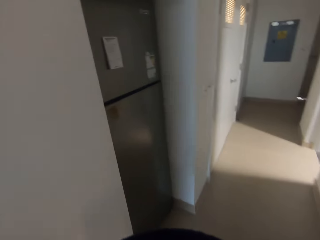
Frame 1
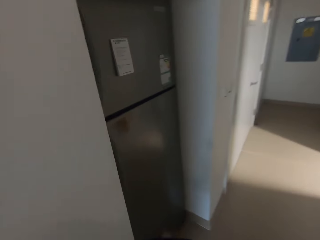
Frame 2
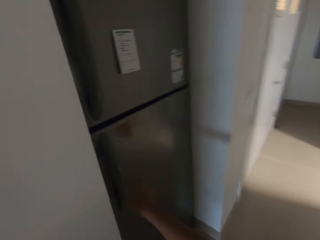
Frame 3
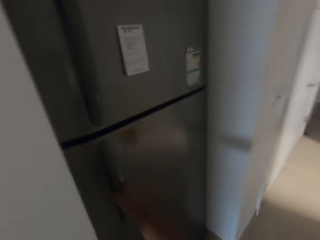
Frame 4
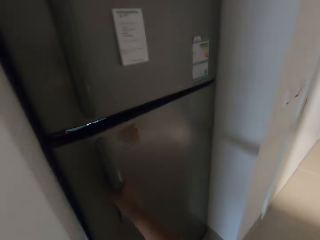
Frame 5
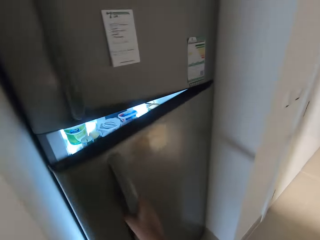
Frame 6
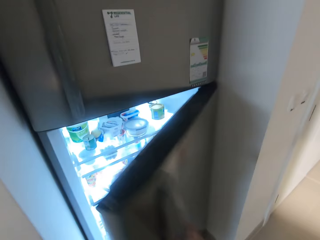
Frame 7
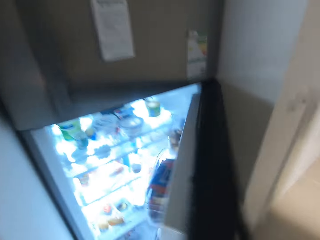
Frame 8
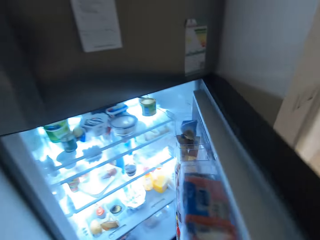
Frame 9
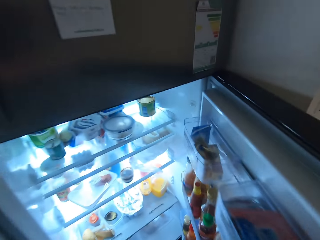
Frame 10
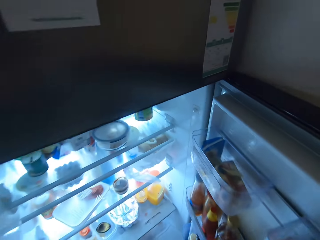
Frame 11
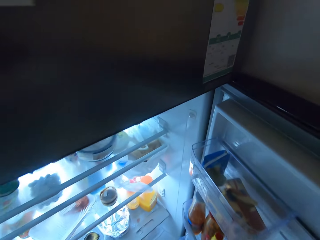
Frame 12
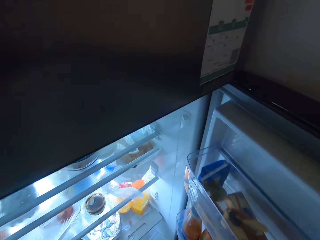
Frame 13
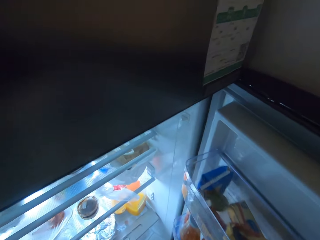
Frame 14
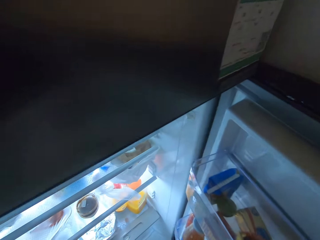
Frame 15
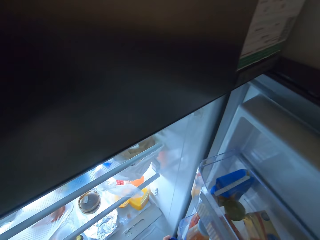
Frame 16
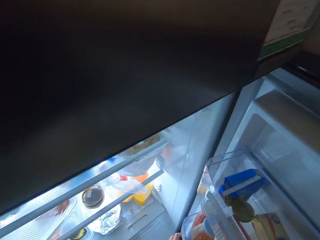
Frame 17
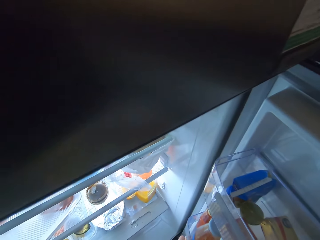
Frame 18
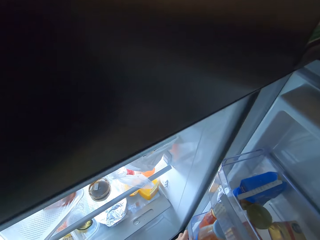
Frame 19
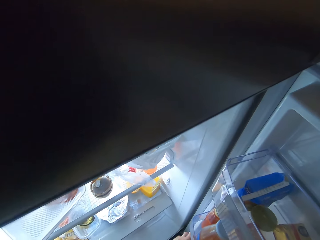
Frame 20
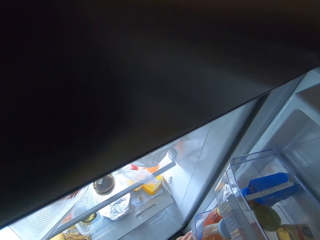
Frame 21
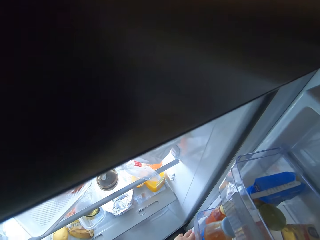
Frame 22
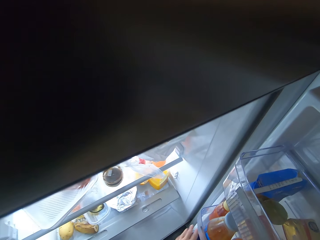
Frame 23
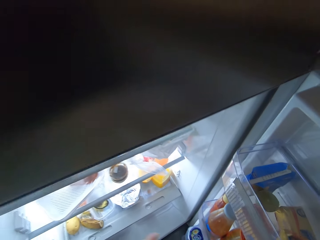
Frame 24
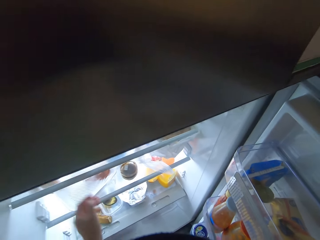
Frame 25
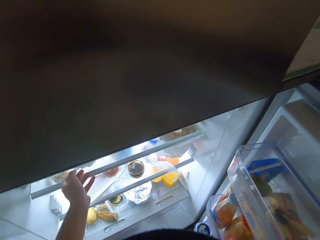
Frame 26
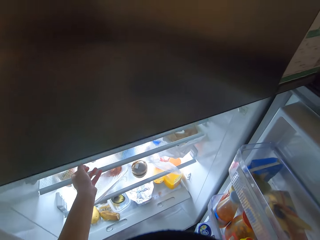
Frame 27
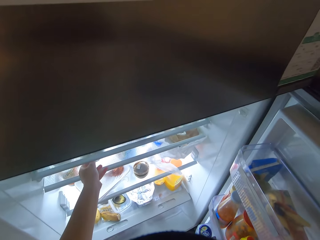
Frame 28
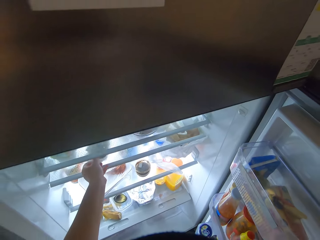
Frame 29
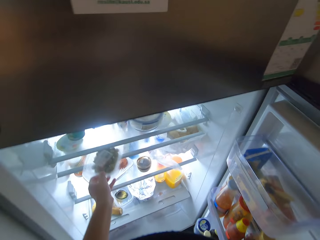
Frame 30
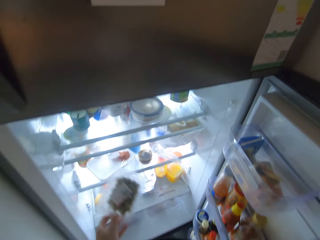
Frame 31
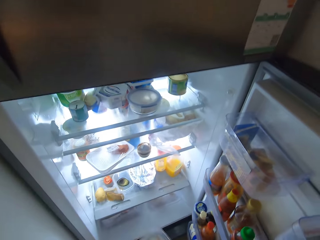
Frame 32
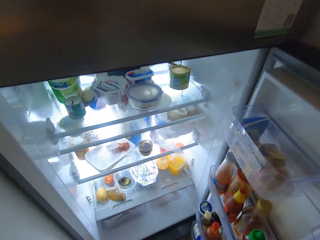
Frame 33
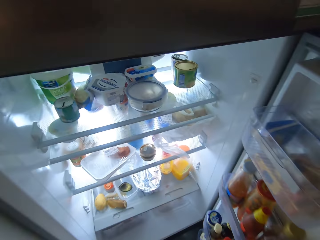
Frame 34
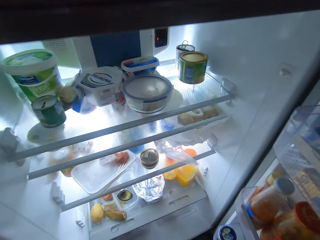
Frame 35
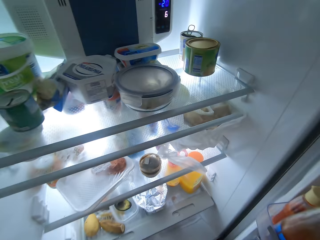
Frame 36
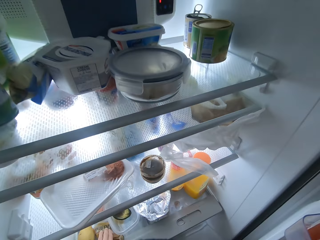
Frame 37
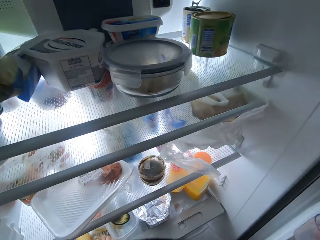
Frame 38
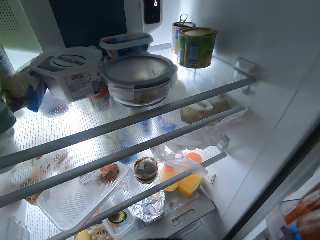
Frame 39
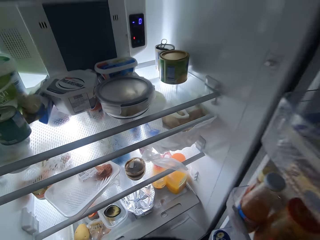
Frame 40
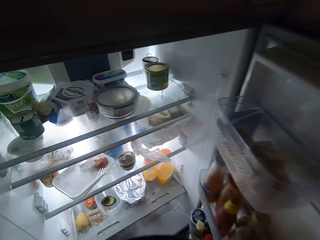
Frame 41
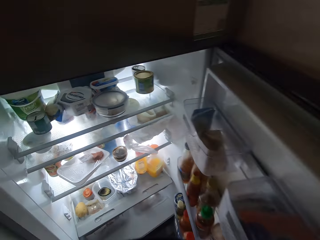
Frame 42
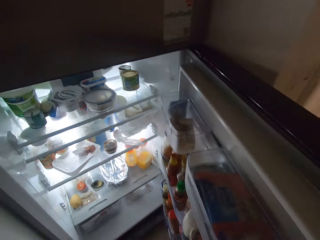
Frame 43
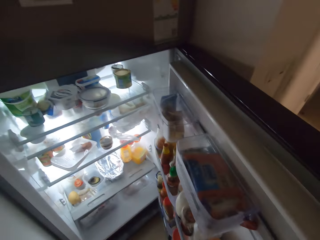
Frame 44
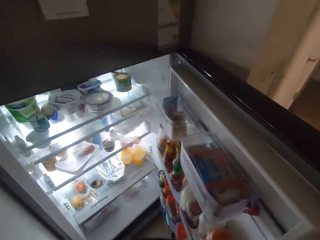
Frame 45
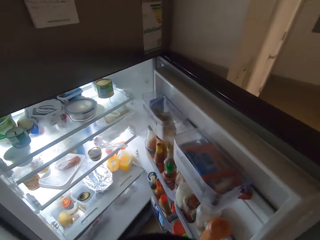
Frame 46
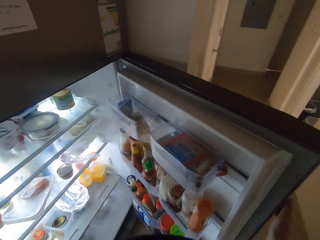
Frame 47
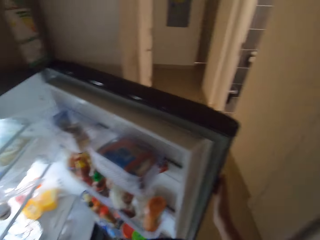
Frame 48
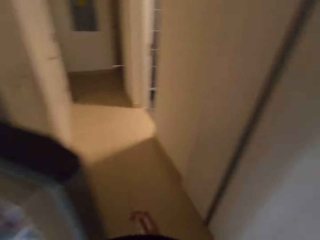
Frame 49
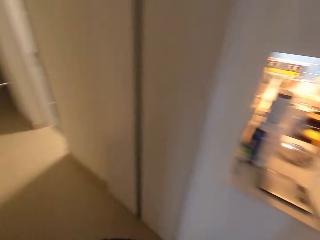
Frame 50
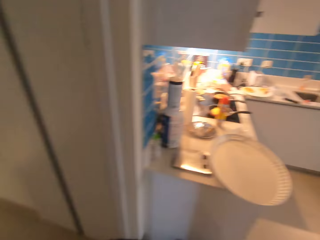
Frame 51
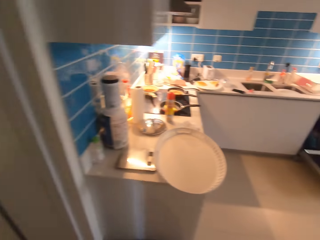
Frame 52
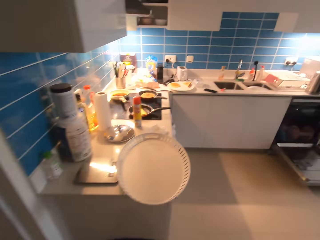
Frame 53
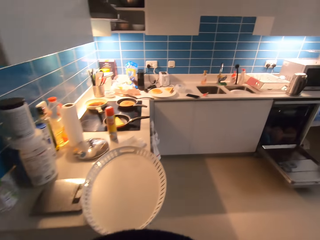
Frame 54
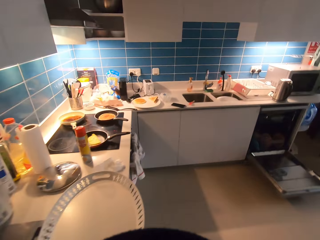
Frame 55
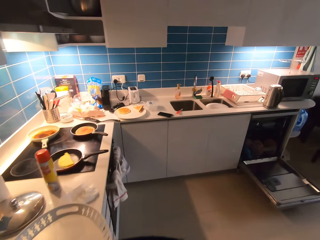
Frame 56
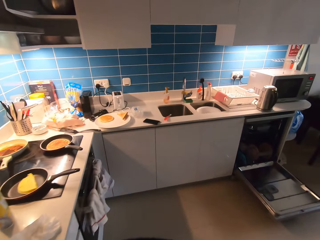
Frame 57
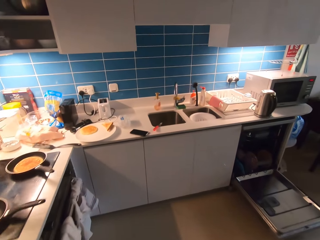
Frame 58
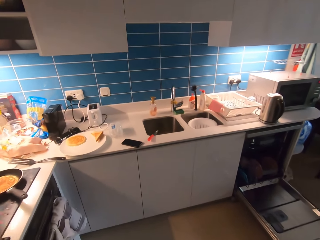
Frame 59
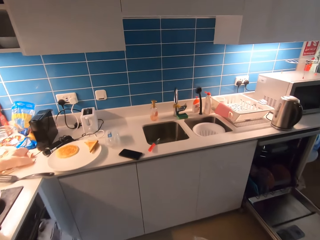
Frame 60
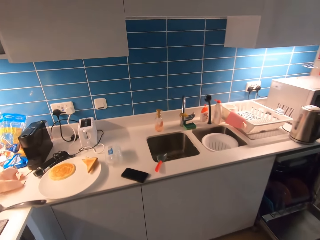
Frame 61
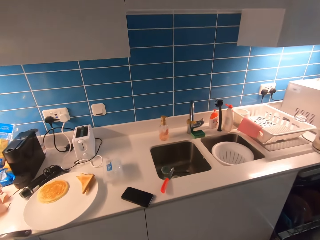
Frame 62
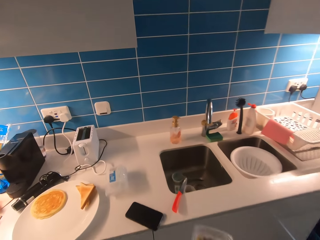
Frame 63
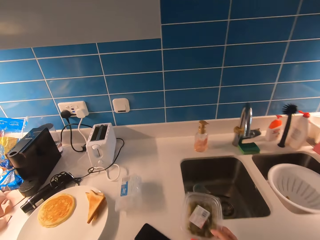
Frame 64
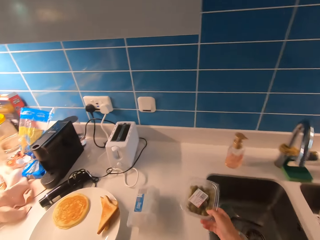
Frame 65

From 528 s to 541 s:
The camera wearer walks around. They open the door of a fridge. They pick a grape from the fridge. They pick a banana from the fridge. They close the door of the fridge. They walk around.

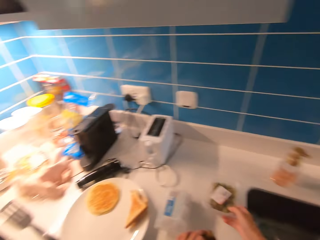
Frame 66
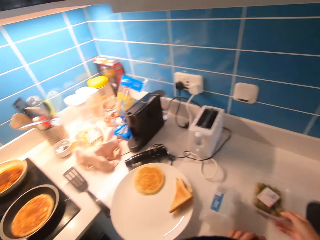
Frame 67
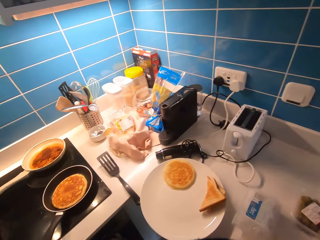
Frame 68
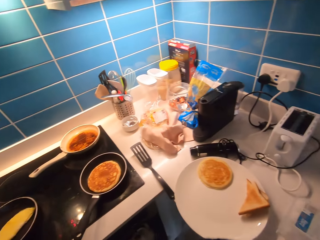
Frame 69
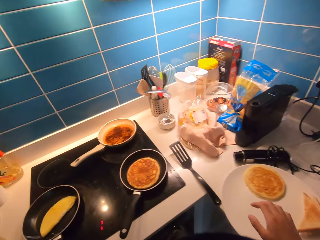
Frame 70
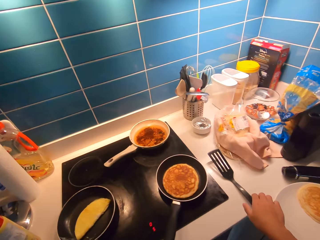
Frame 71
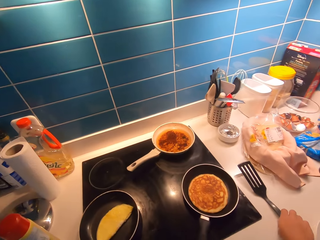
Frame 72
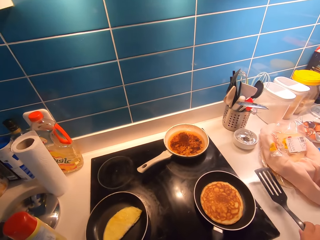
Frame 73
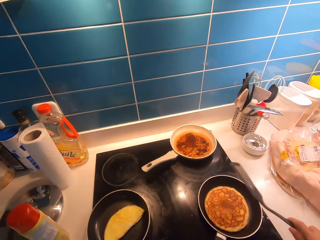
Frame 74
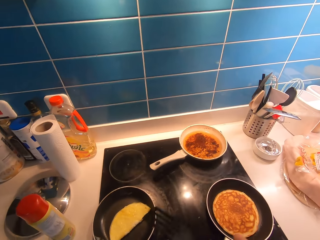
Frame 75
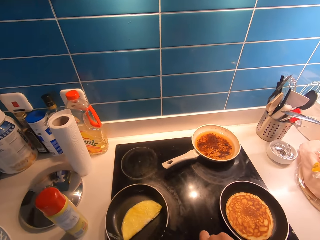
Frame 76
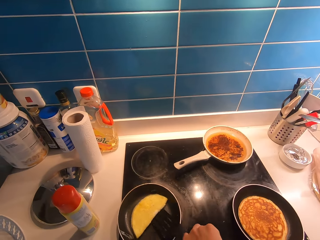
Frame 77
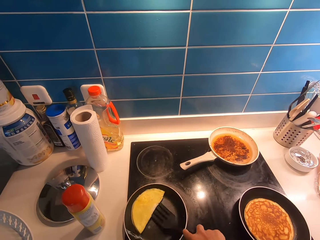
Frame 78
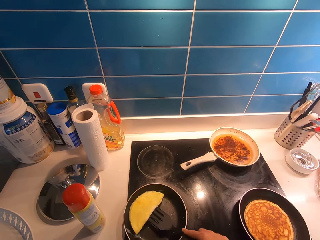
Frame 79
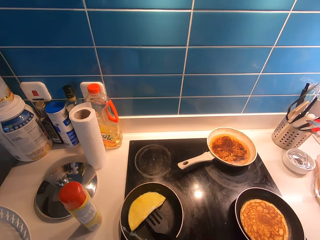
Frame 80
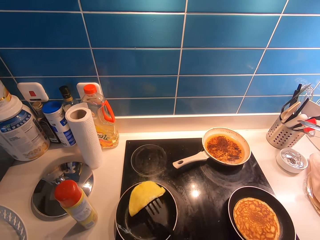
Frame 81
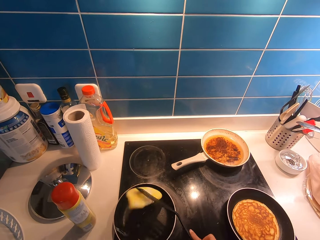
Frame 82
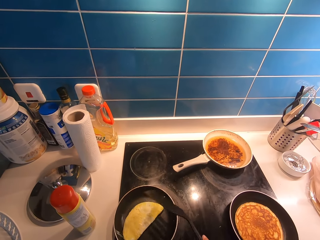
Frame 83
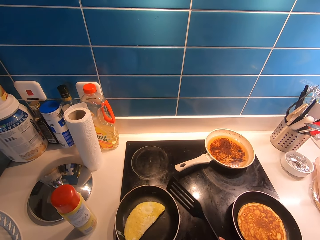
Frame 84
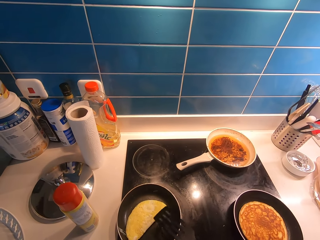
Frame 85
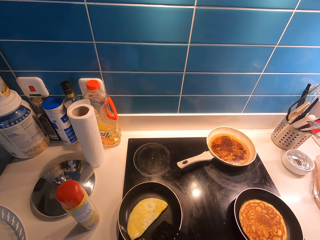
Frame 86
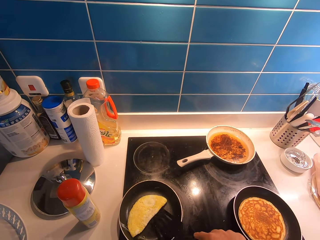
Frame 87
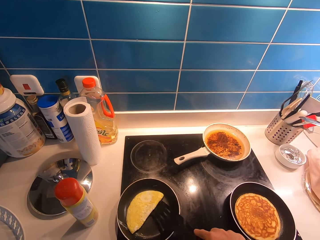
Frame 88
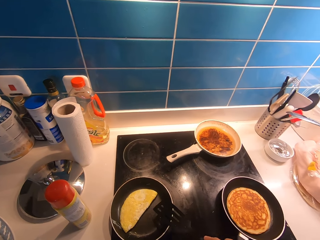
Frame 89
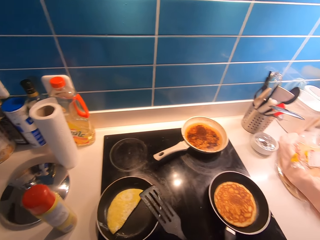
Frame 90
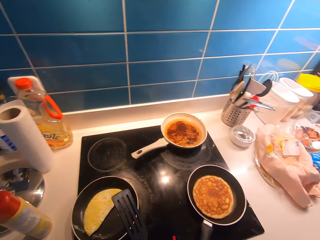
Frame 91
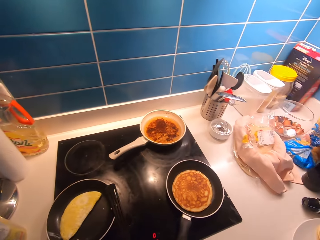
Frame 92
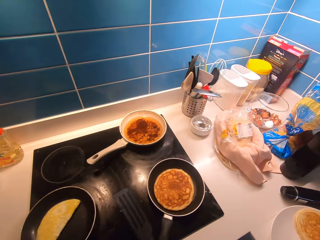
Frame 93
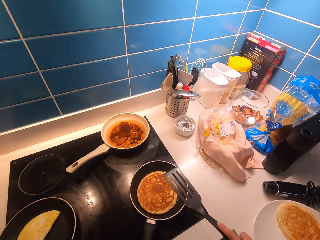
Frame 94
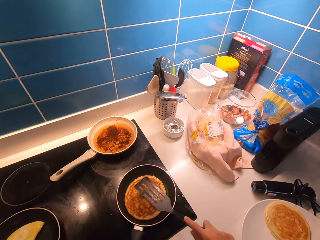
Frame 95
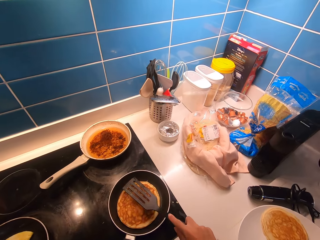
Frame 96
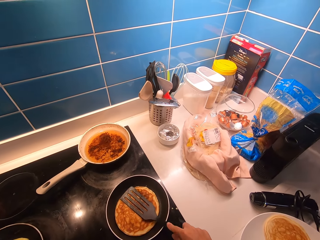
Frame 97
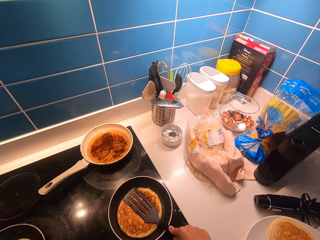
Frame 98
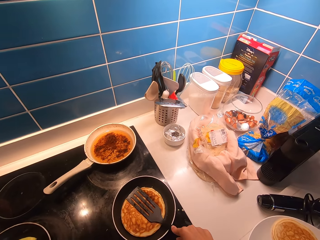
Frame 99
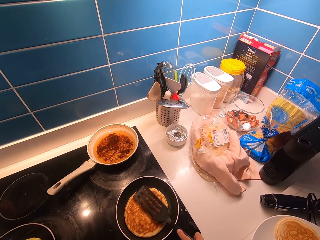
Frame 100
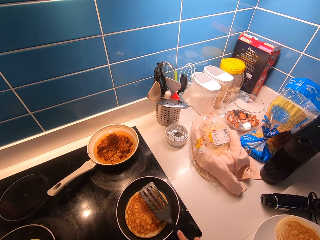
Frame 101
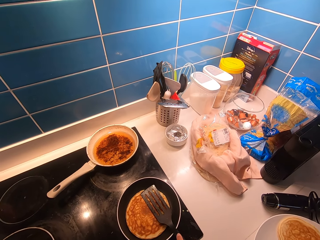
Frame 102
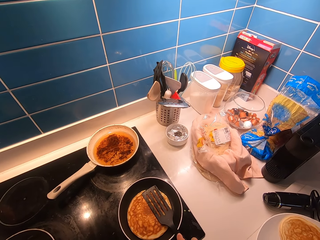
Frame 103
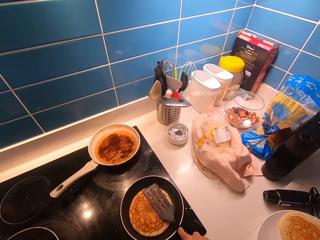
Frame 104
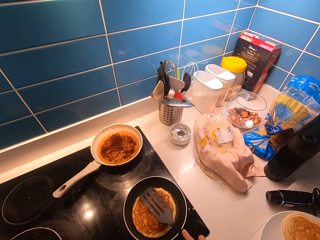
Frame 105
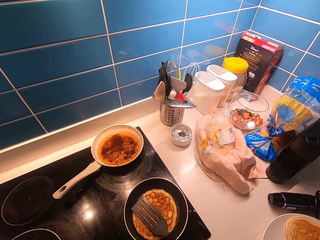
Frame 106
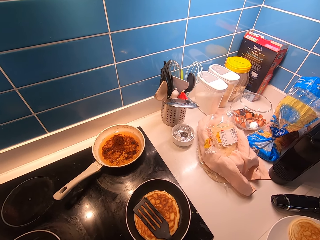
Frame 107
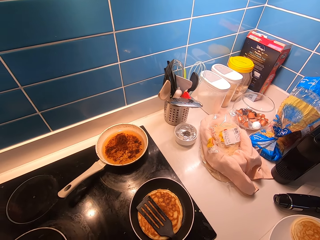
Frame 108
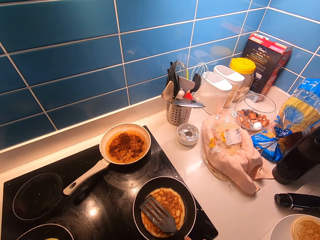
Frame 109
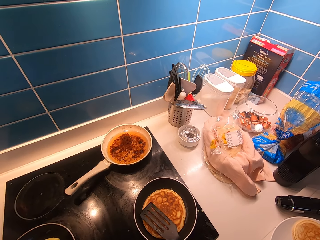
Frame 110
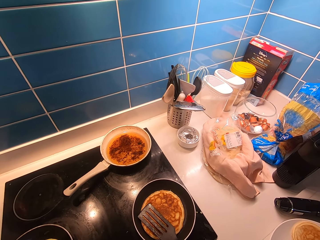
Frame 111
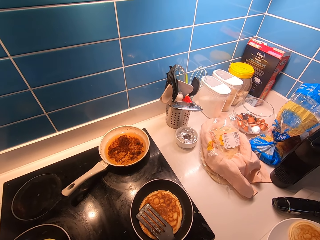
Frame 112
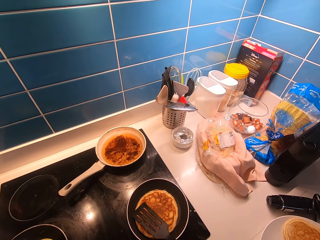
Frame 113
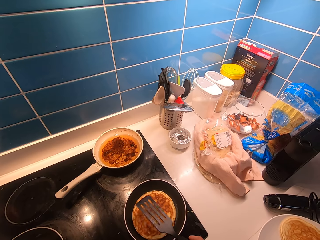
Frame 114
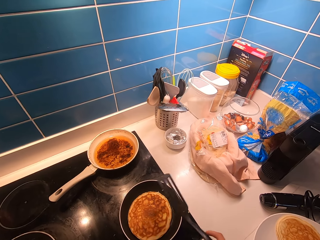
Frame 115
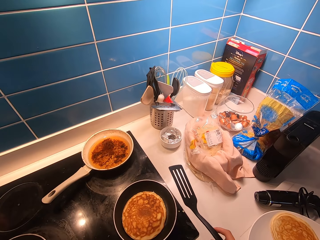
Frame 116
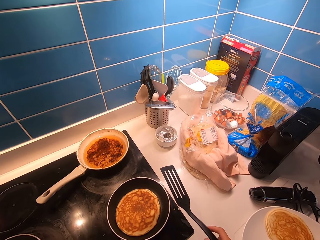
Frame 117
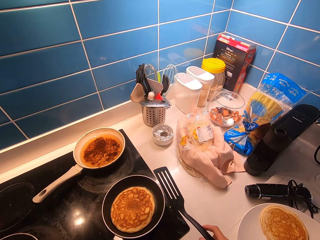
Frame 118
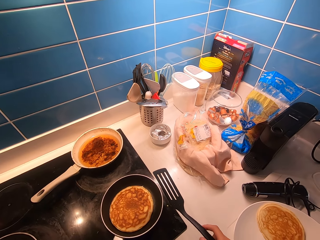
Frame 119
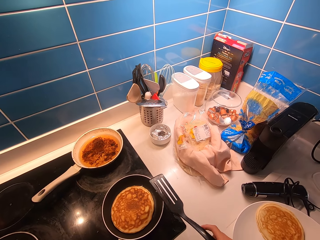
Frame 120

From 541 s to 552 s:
The camera wearer drops the grape on the kitchen countertop. They pick up the spatula from the table. They turn the side of the egg using the spatula. They press the pancake on the pan using the spatula.
